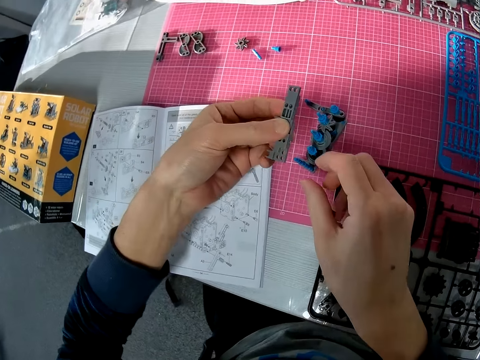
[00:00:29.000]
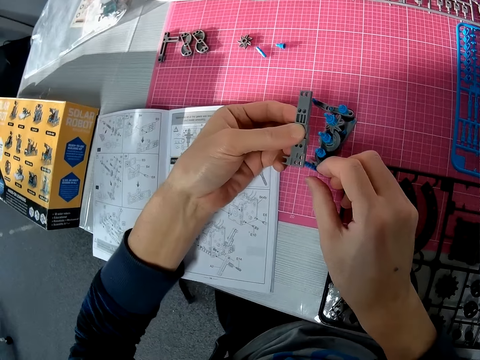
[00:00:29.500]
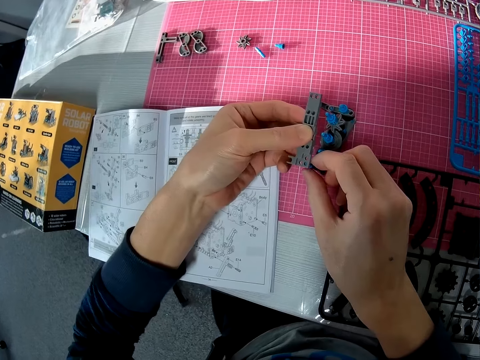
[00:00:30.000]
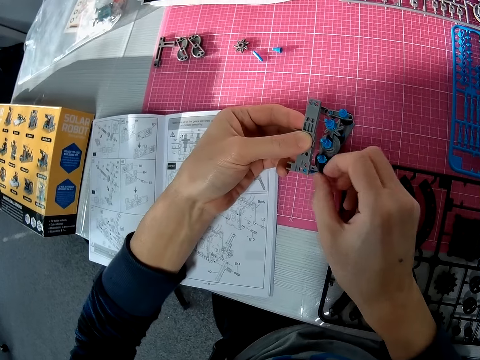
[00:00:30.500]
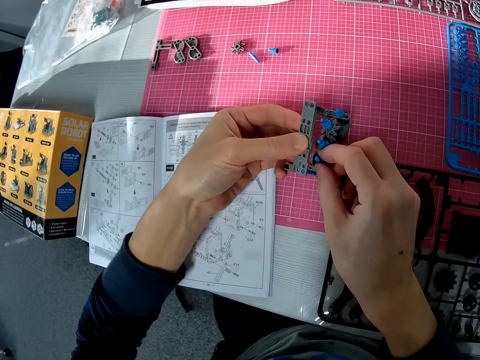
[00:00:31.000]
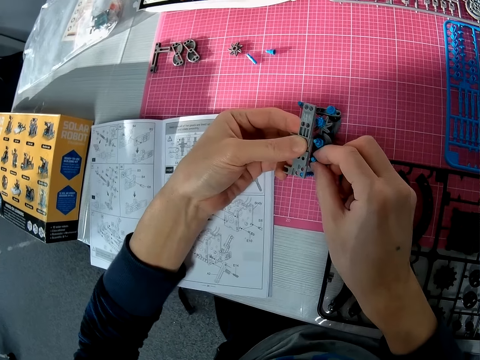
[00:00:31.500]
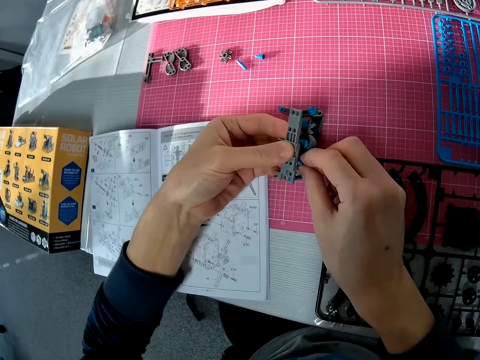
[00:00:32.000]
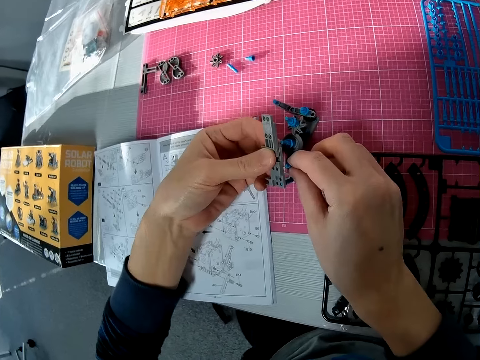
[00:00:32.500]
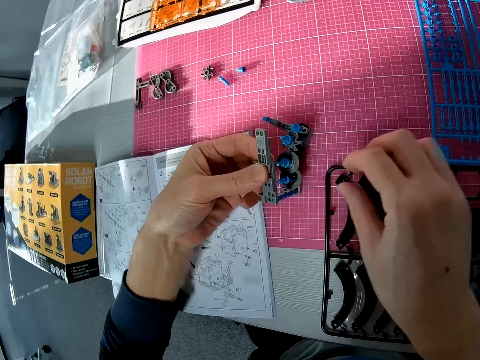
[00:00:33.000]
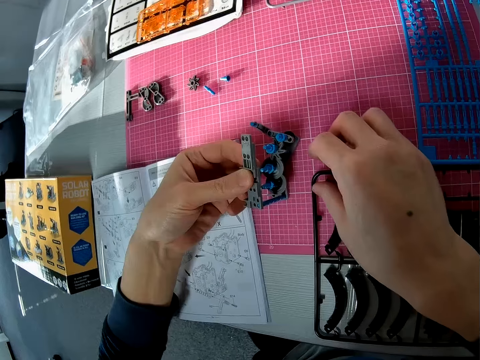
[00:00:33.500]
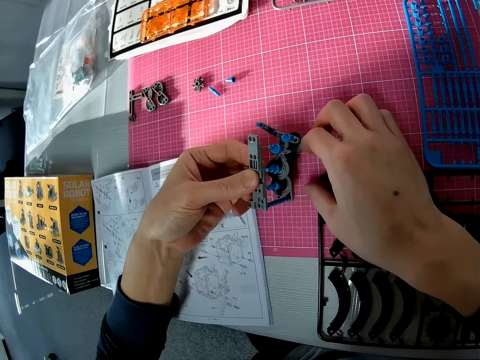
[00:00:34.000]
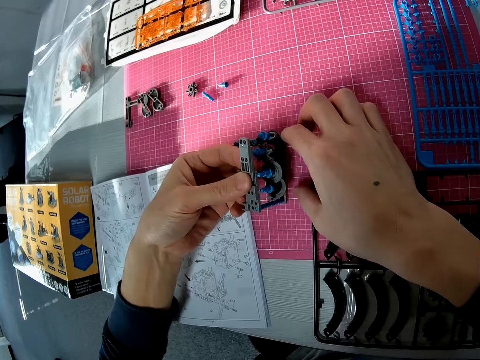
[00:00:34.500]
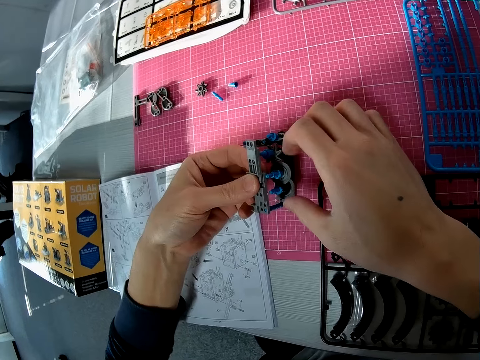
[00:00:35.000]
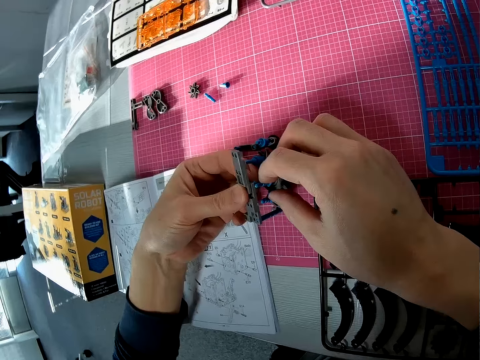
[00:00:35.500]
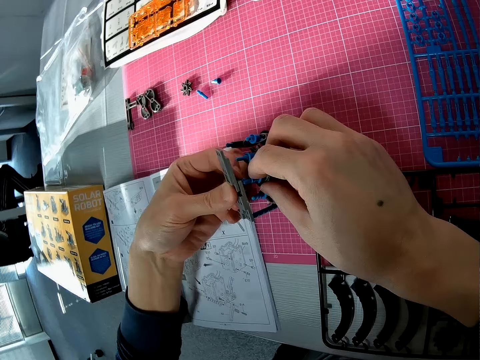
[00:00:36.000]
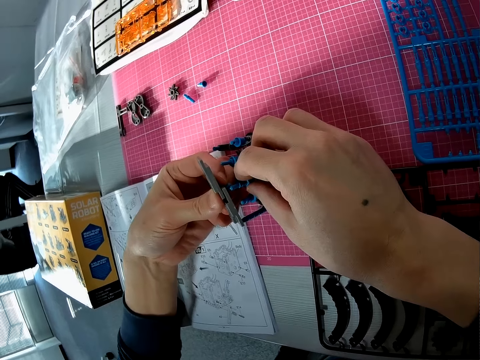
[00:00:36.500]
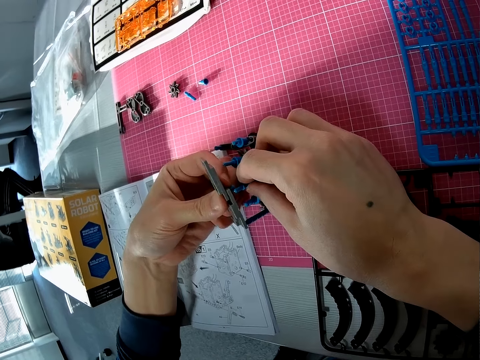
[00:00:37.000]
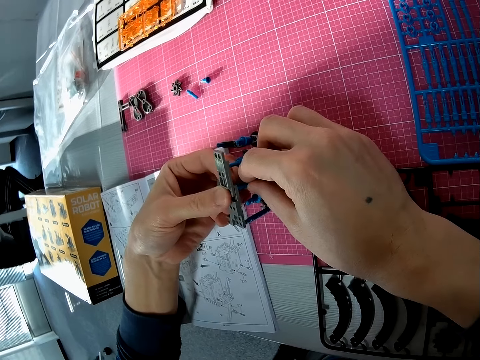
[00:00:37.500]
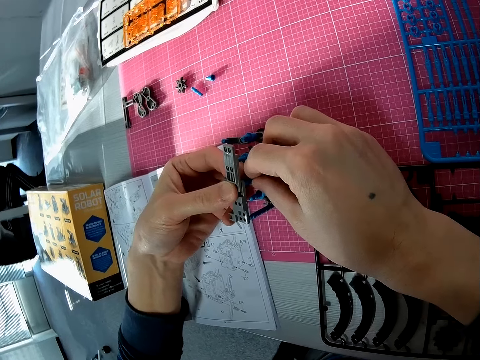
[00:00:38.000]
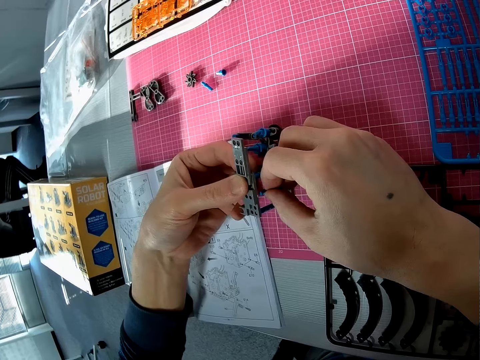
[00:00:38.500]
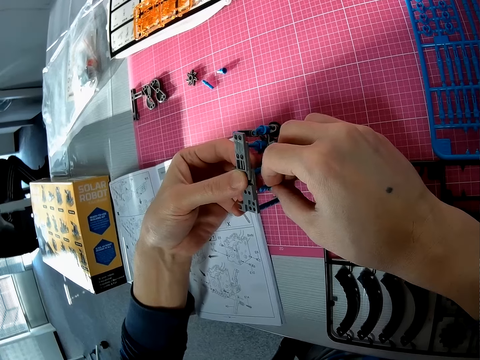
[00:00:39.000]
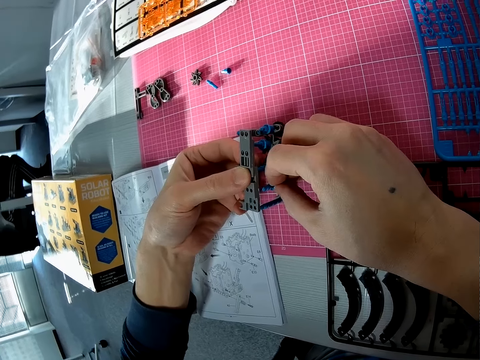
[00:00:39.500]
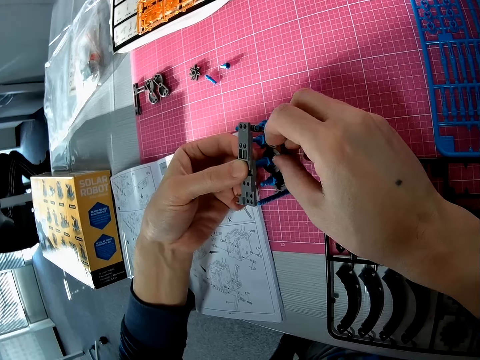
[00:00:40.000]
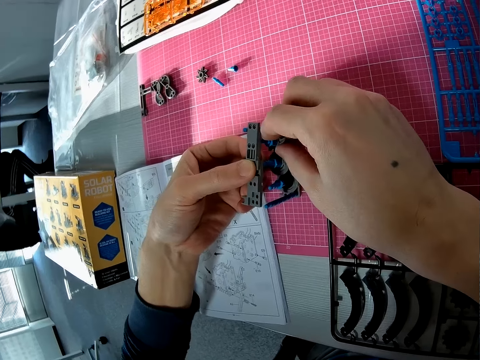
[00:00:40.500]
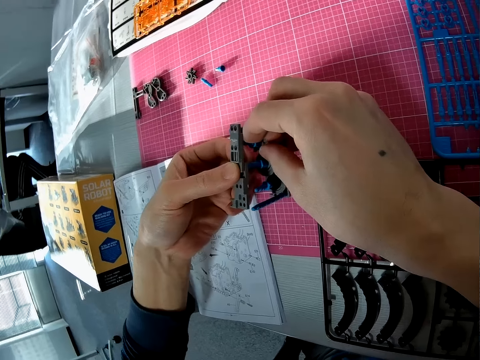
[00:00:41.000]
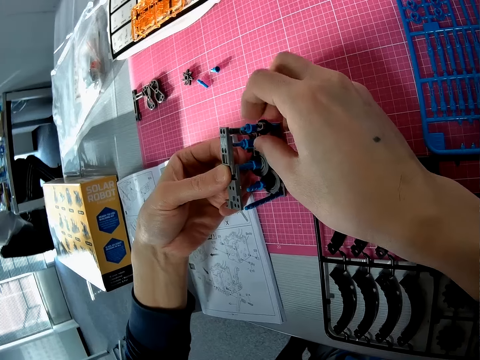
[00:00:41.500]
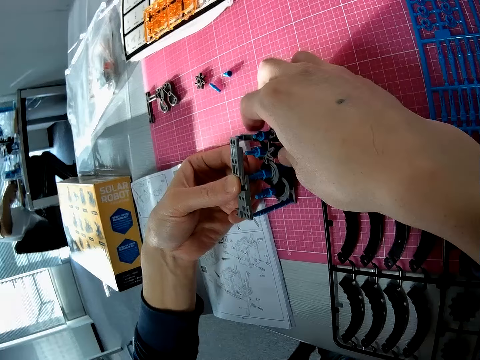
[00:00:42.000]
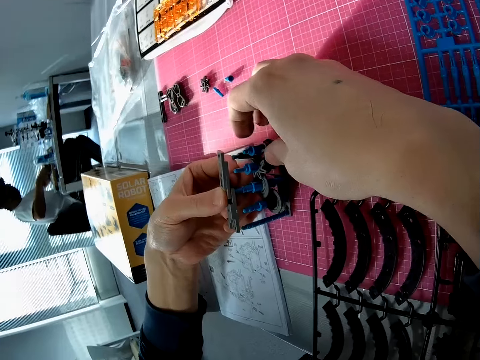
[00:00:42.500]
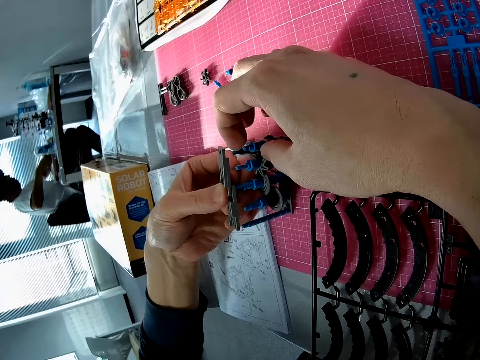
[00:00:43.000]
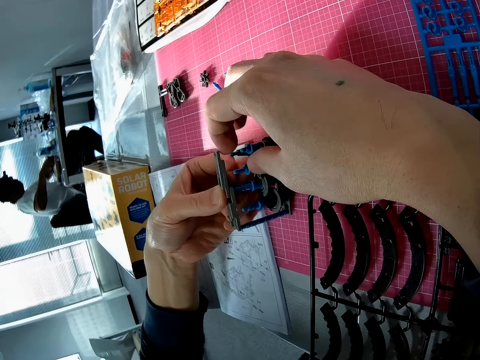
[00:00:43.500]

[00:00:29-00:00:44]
The camera wearer fixes the combination of the two objects to another object on the table with both hands. They move the solar robot. They hold the solar robot part. They hold the solar robot. They touch the solar robot.

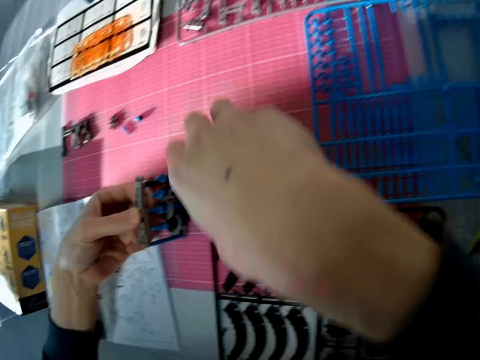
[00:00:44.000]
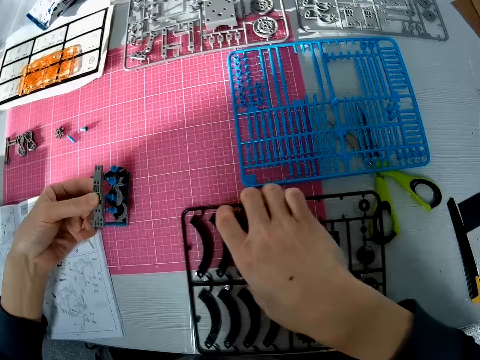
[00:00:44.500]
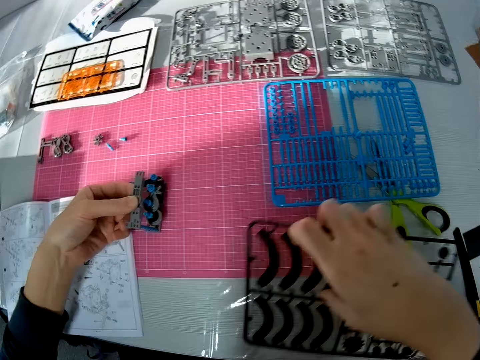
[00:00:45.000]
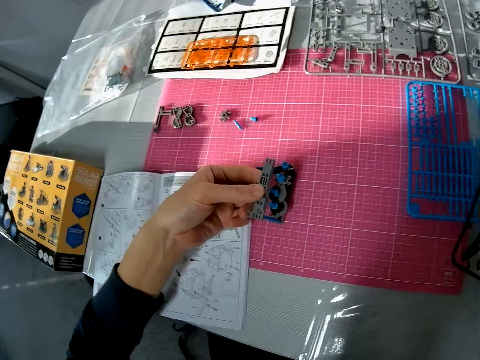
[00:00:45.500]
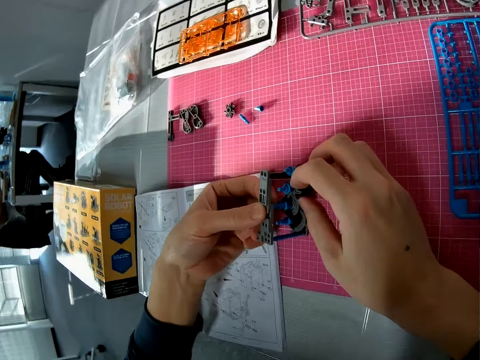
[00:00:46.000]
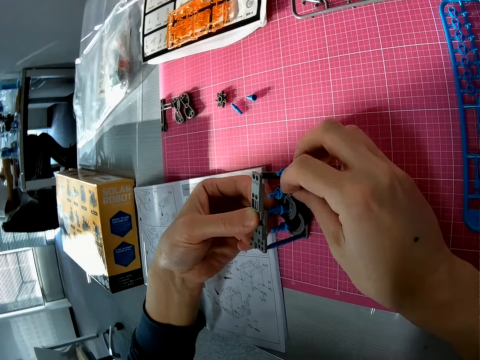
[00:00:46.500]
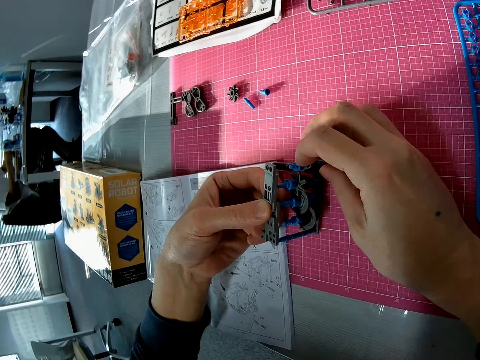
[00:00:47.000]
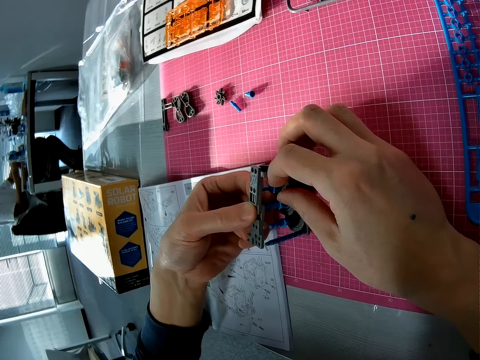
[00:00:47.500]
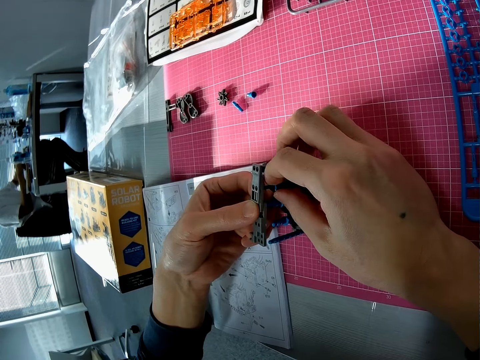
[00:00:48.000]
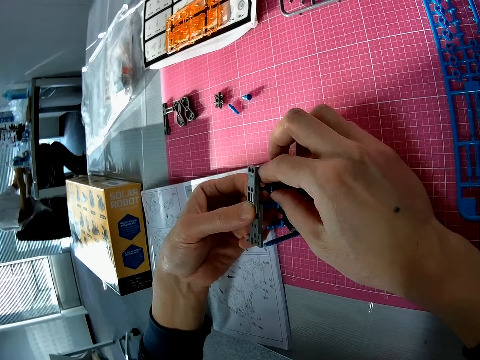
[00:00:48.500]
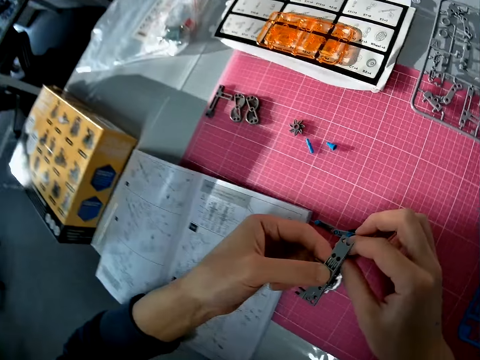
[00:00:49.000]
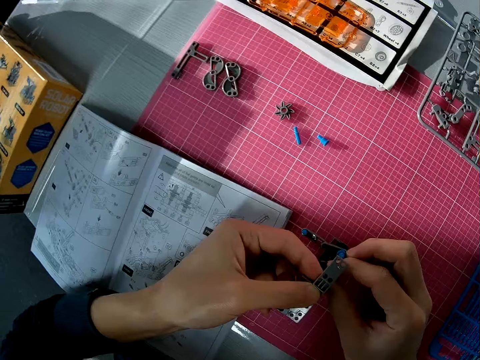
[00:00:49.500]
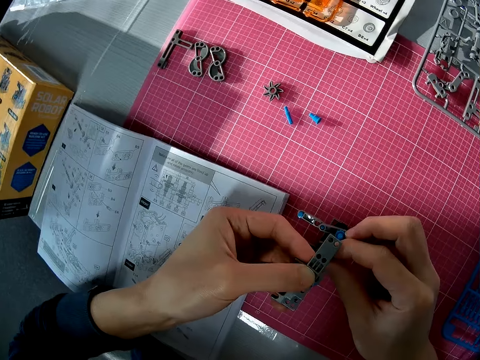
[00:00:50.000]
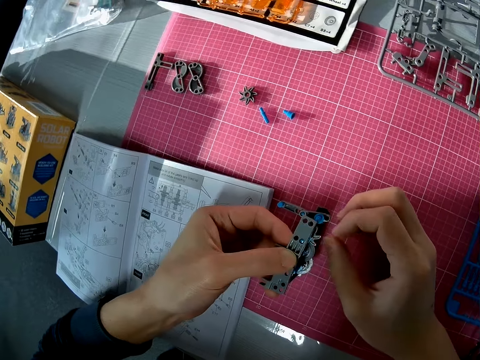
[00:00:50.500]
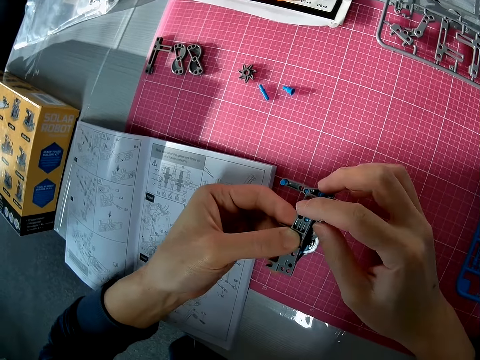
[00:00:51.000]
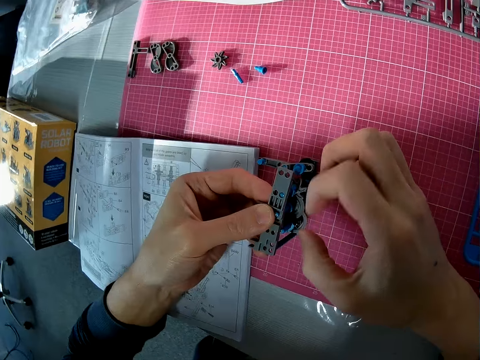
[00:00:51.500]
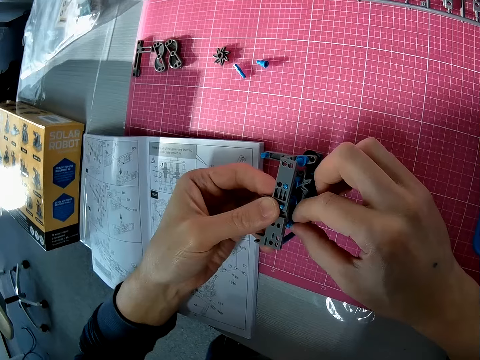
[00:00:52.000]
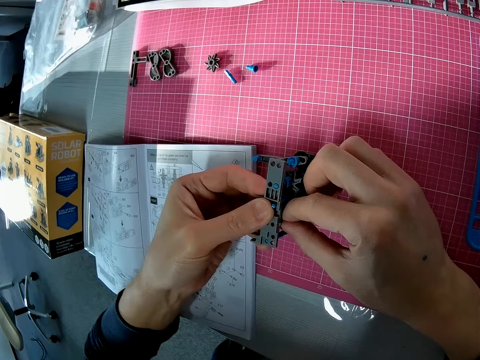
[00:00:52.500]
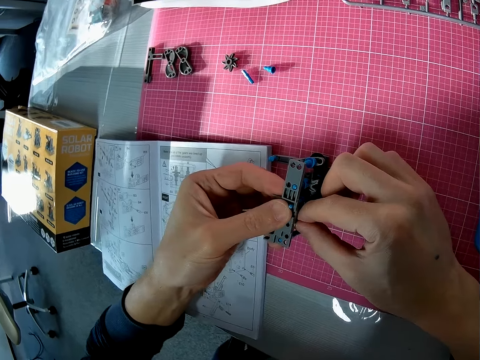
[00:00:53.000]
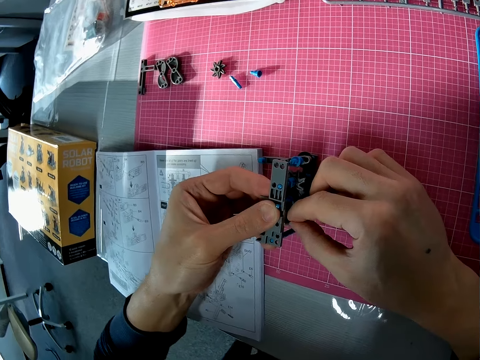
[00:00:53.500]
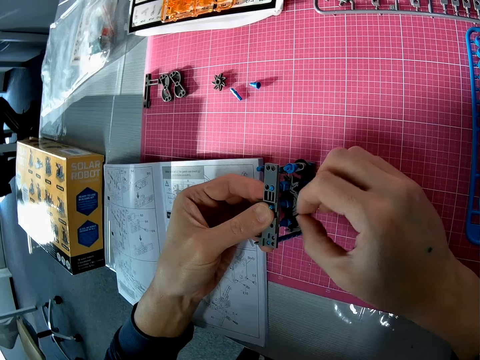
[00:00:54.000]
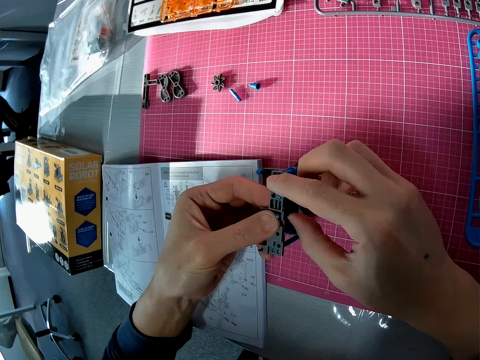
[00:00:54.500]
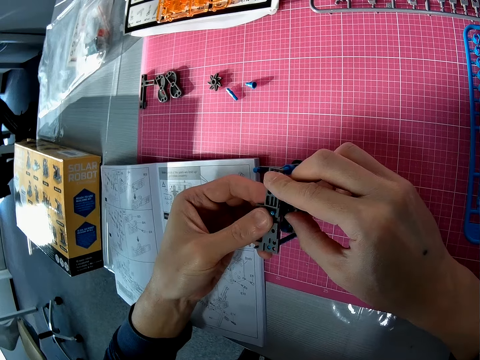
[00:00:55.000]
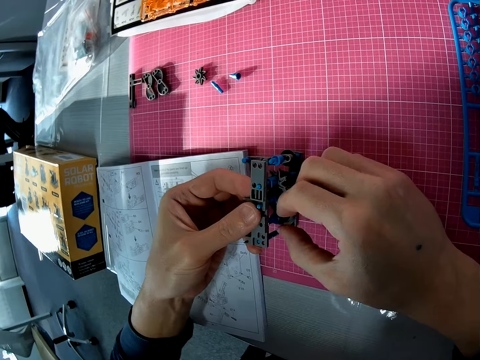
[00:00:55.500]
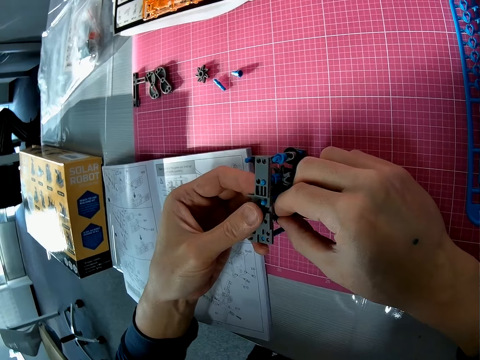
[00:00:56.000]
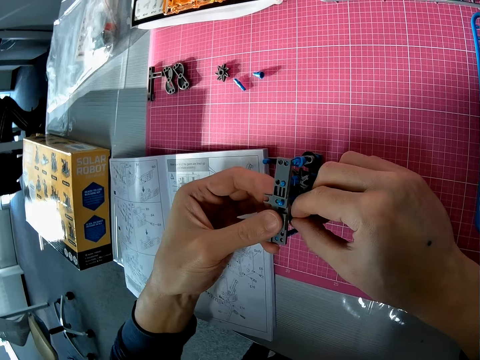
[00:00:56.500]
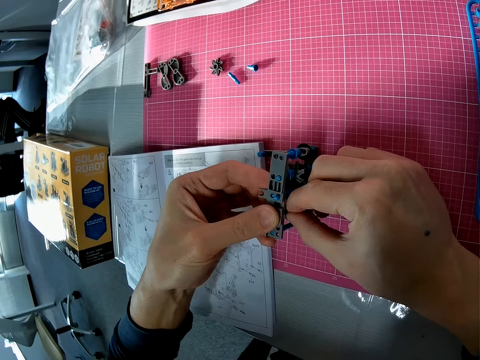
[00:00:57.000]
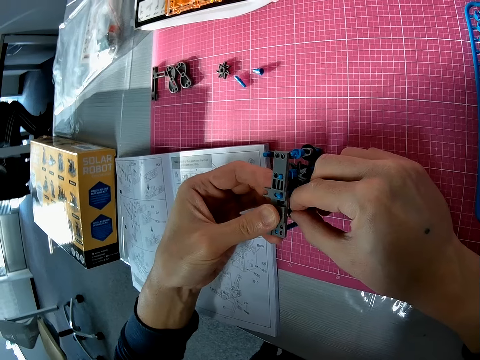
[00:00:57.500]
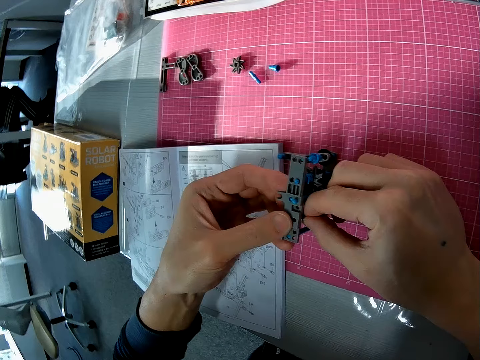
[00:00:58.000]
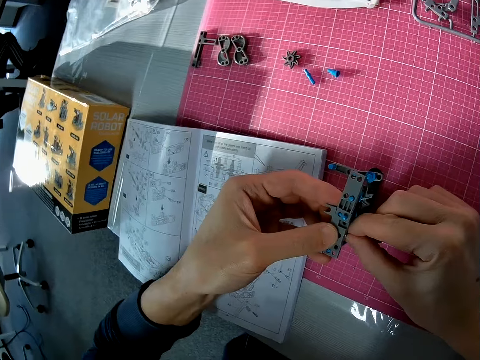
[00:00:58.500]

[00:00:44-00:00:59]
The camera wearer changes the position of a black object on the table with his right hand. He continues to fix the combination of the two objects to another object on the table with both hands. He touches the solar robot. He holds a different part of the solar robot.
